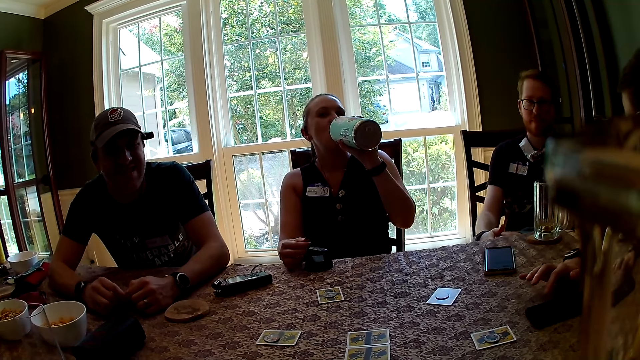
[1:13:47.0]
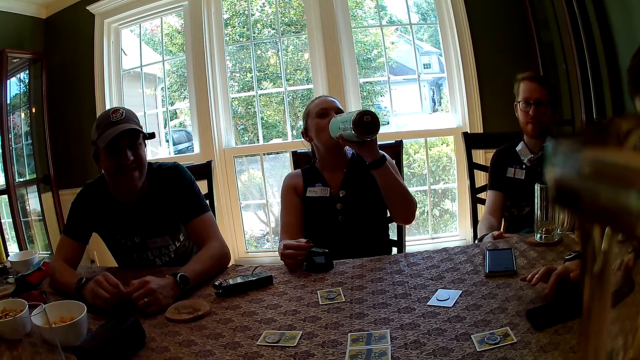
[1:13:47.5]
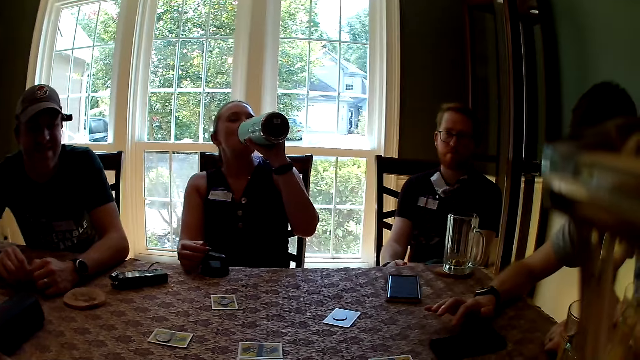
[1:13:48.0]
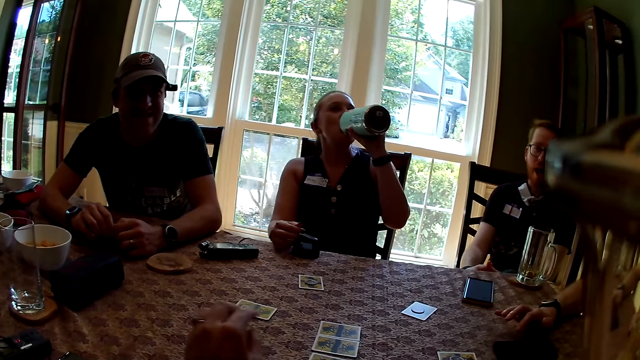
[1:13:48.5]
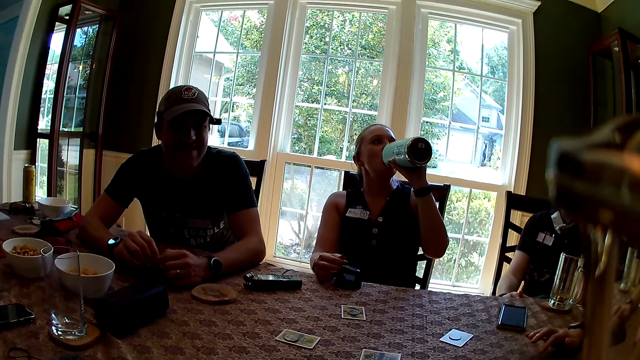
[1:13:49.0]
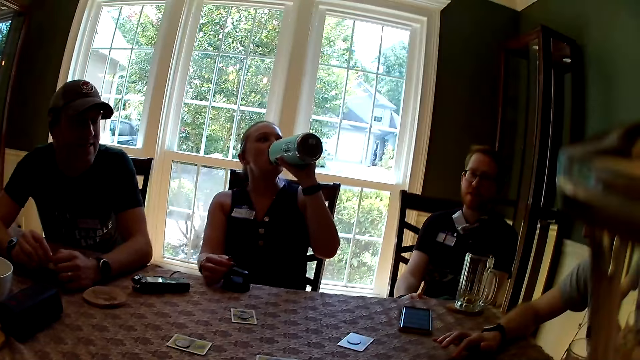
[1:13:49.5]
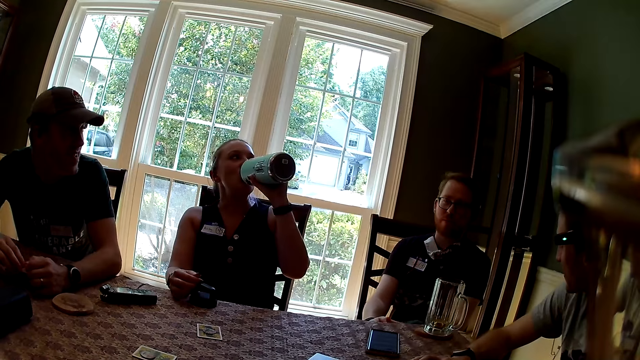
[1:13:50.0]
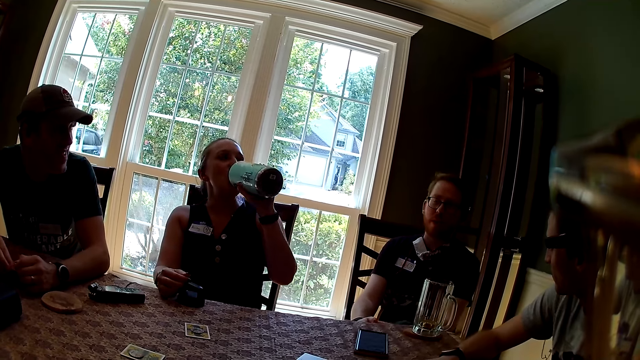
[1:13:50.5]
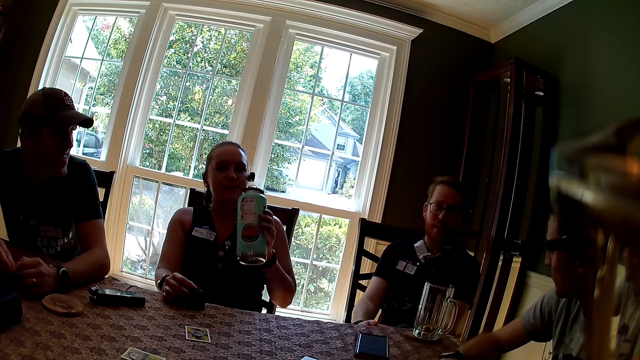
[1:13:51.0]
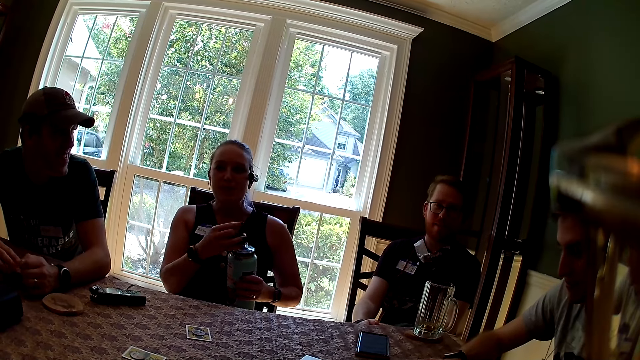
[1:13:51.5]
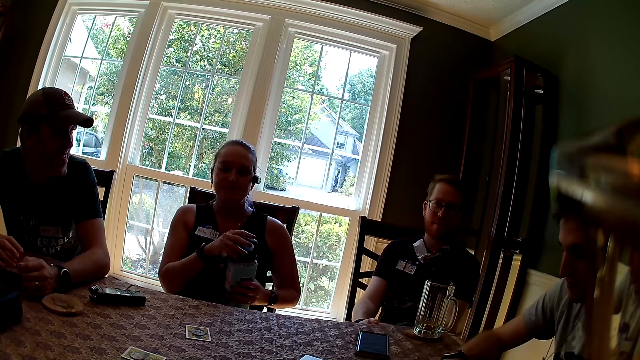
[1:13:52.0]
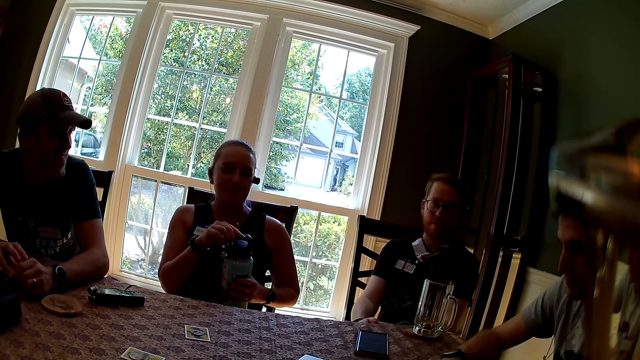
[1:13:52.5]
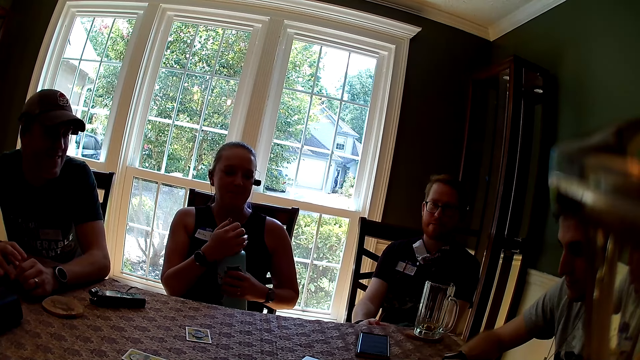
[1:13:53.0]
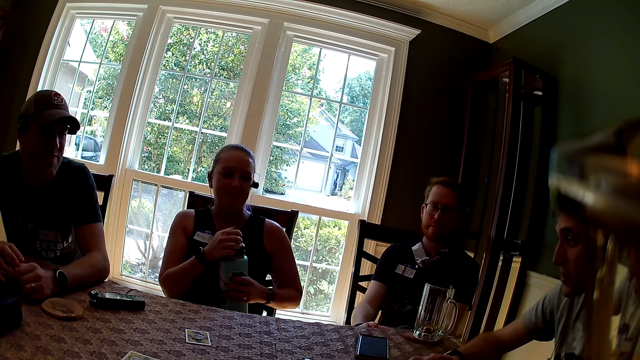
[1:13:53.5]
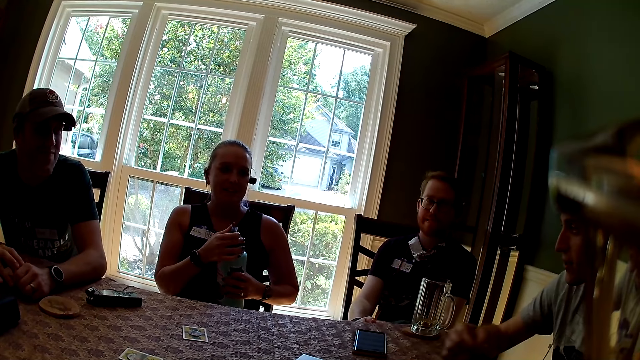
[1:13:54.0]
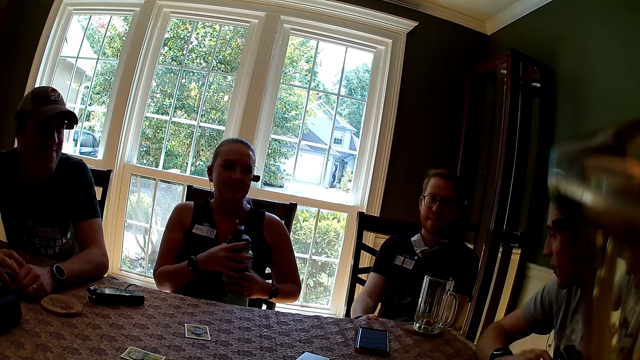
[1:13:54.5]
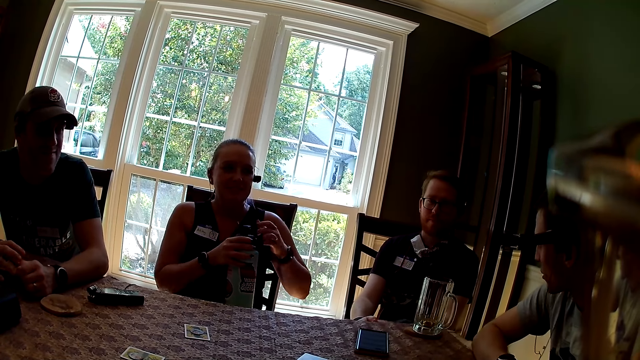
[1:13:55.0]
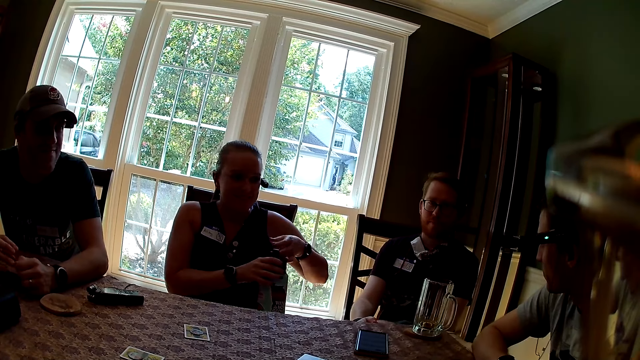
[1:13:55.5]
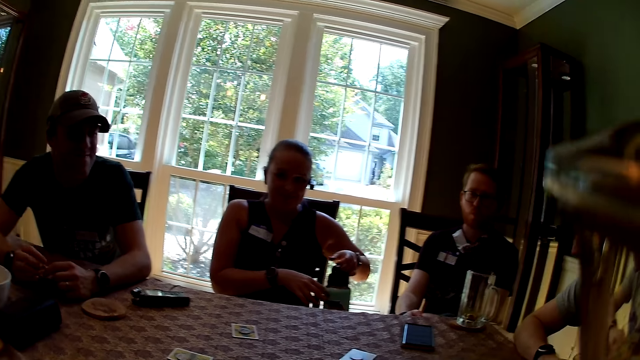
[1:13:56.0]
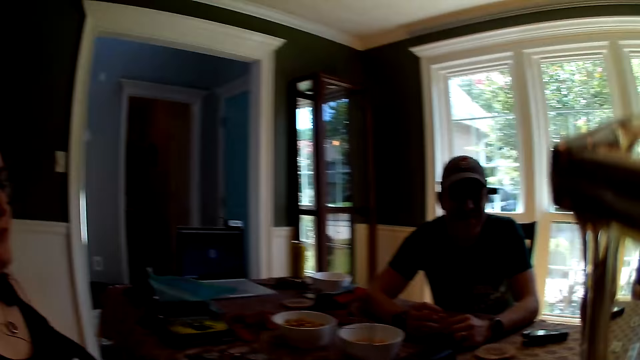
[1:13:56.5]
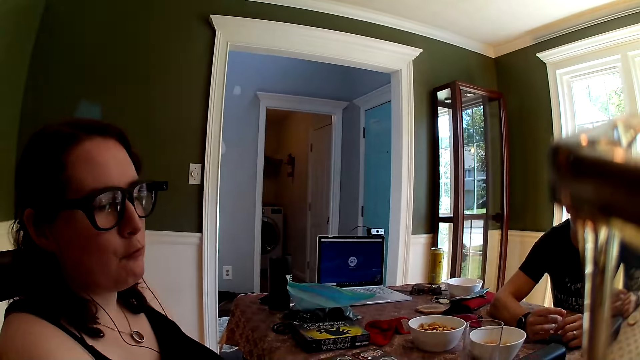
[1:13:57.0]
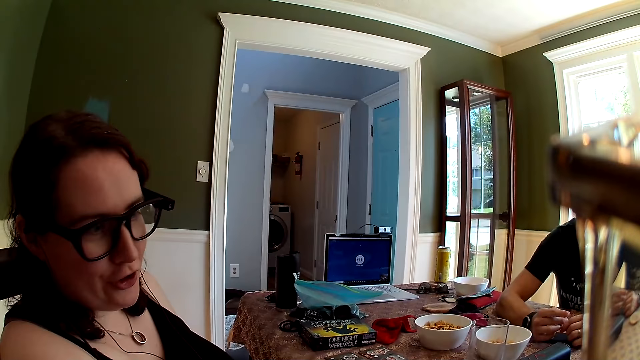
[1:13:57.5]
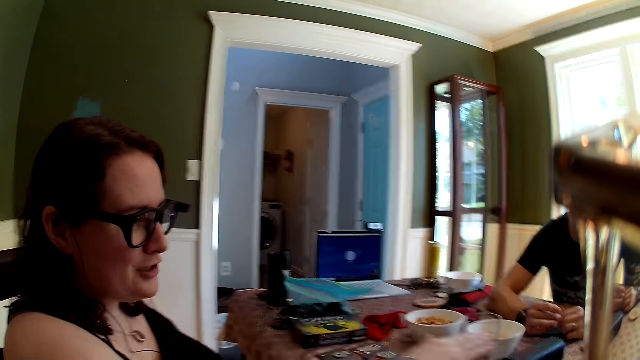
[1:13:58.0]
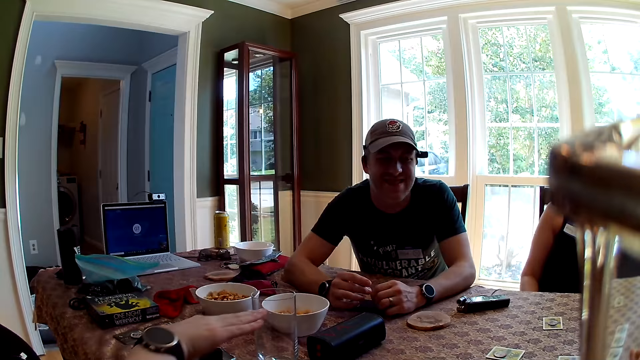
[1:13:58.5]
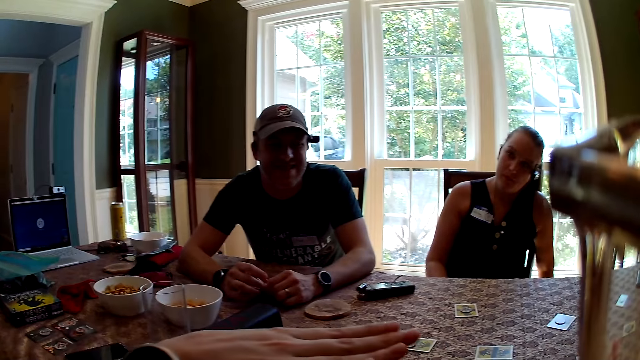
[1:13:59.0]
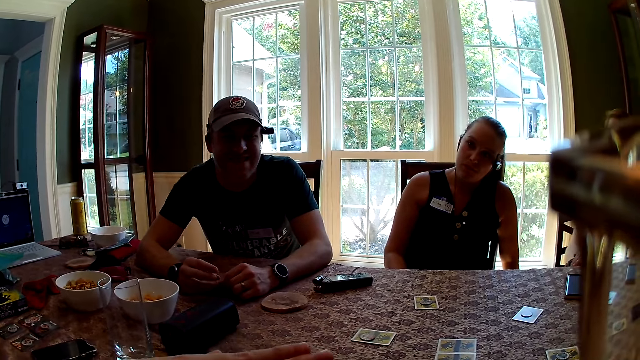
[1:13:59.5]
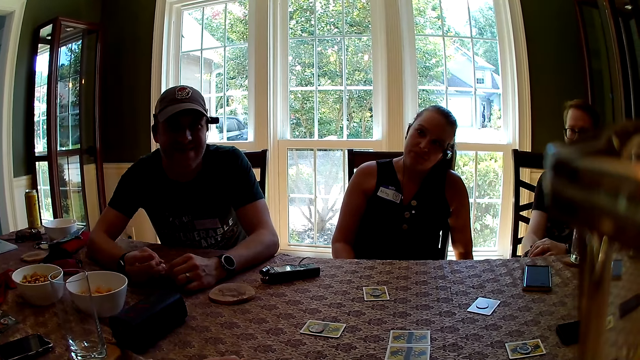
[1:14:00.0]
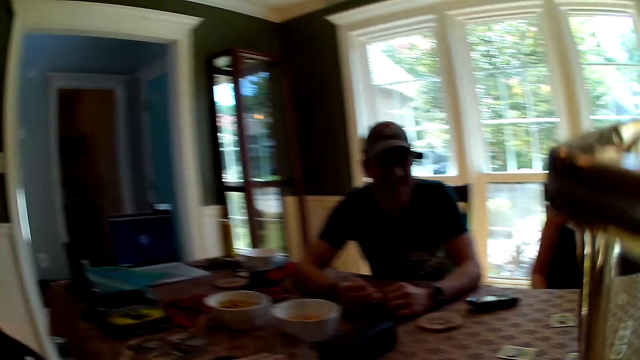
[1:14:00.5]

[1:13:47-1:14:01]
The camera wearer interacts with everyone. They converse with a man. A man interacts with everyone. A woman picks up the flask lid from the table with her right hand. Another man interacts with everyone. The woman closes the flask with both hands. The other man interacts with everyone. The man converses with a woman. The other man removes his right hand from the table and drops his right hand on the table. Another woman interacts with everyone. The camera wearer turns towards the other woman. The other woman swings her right hand. A woman converses with the man.

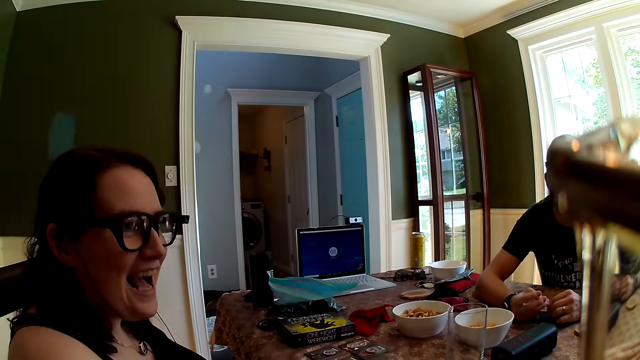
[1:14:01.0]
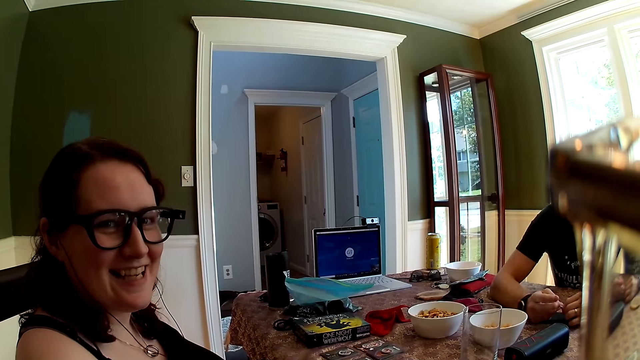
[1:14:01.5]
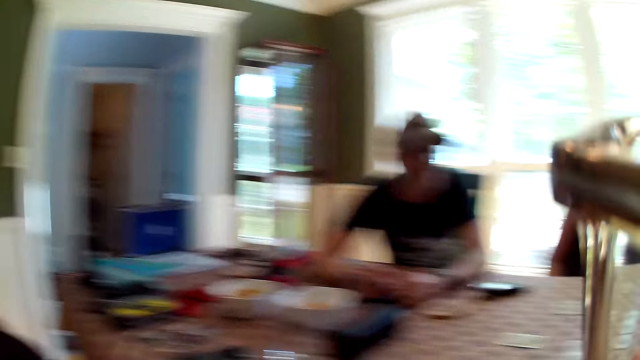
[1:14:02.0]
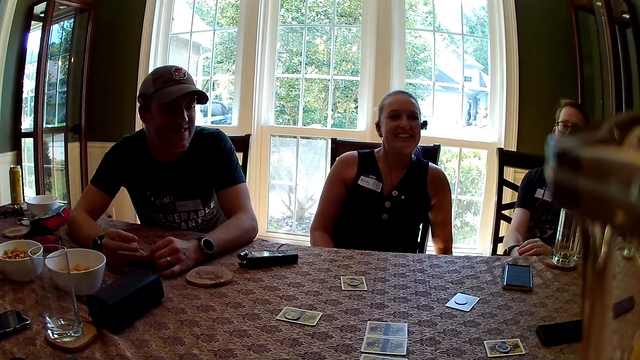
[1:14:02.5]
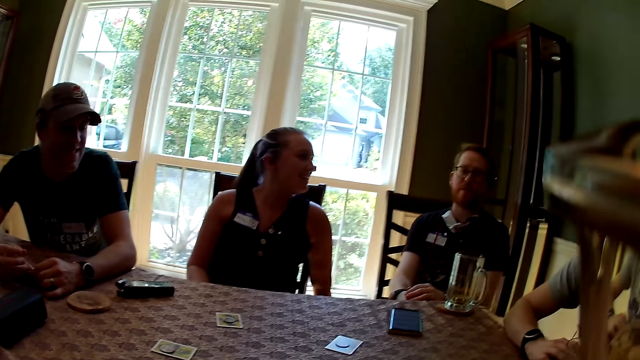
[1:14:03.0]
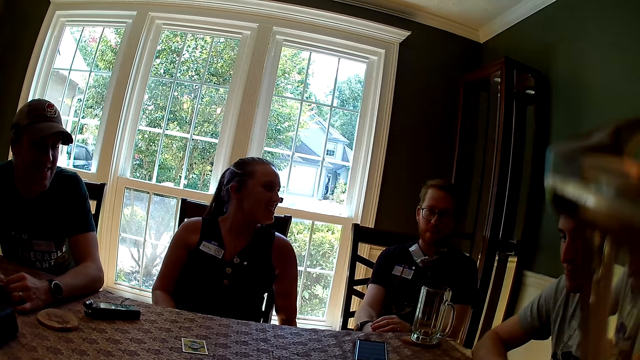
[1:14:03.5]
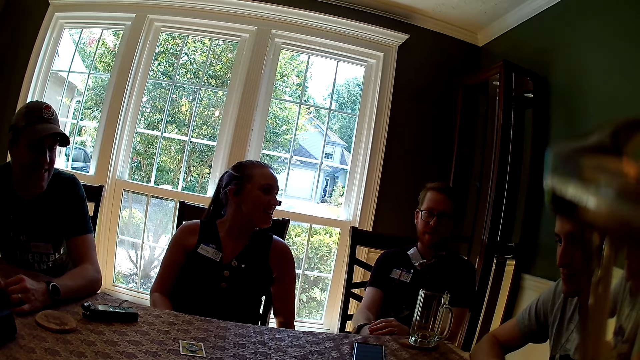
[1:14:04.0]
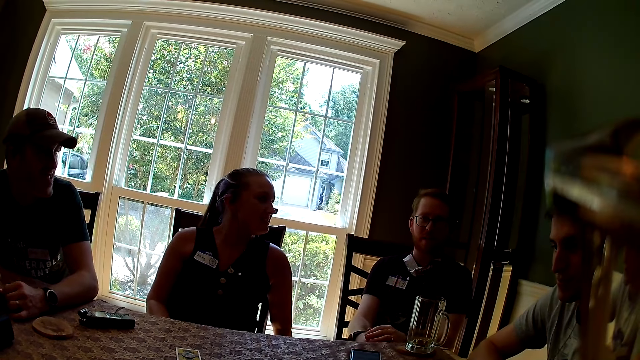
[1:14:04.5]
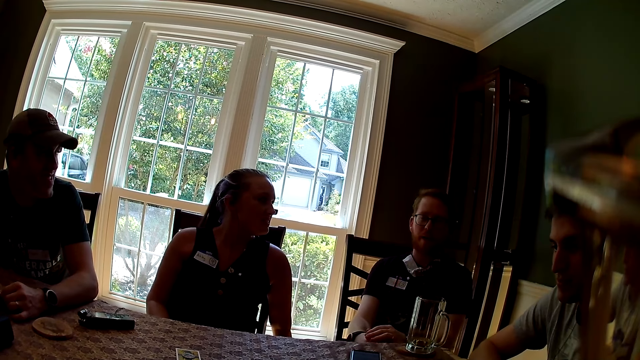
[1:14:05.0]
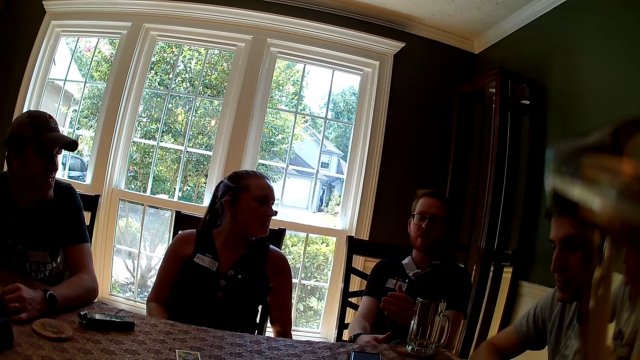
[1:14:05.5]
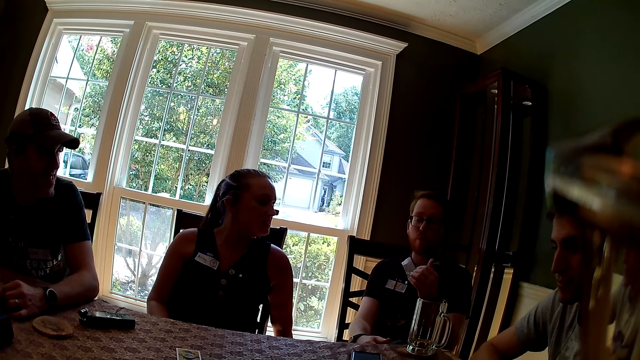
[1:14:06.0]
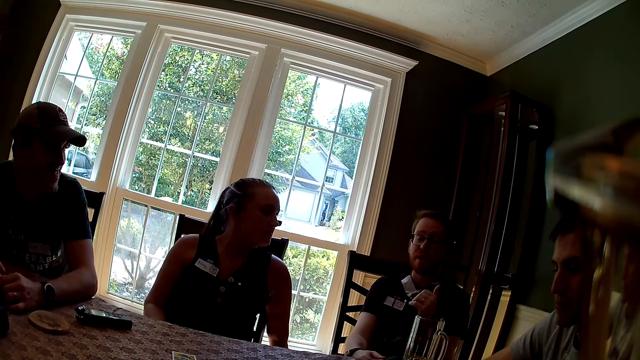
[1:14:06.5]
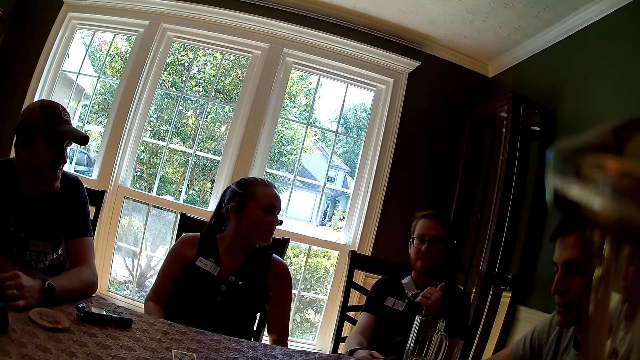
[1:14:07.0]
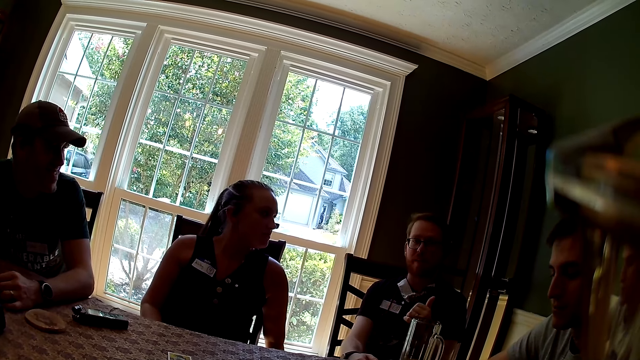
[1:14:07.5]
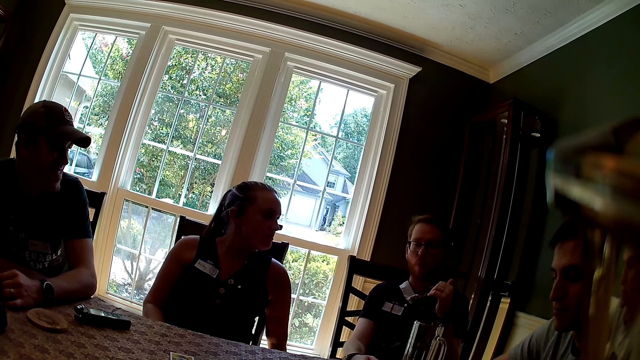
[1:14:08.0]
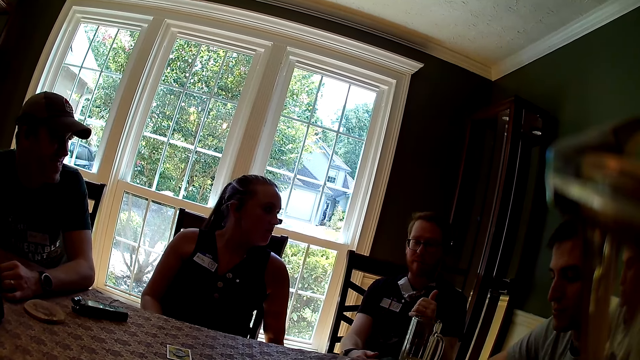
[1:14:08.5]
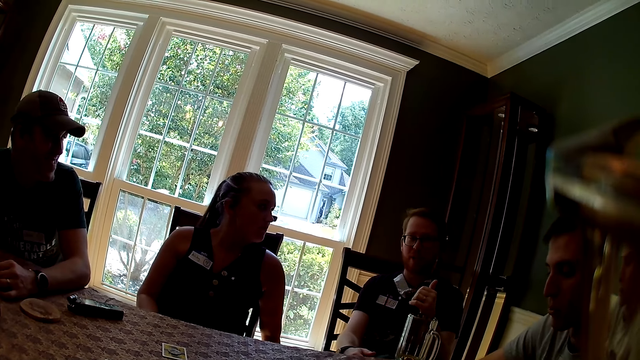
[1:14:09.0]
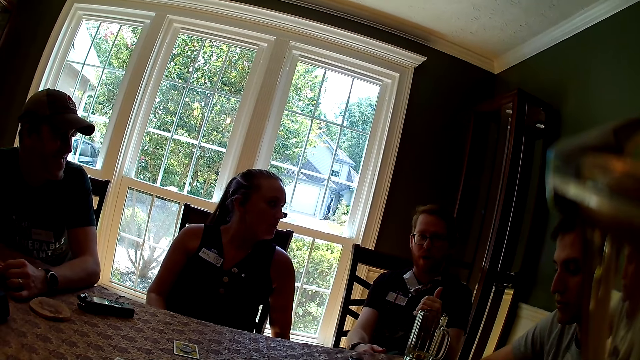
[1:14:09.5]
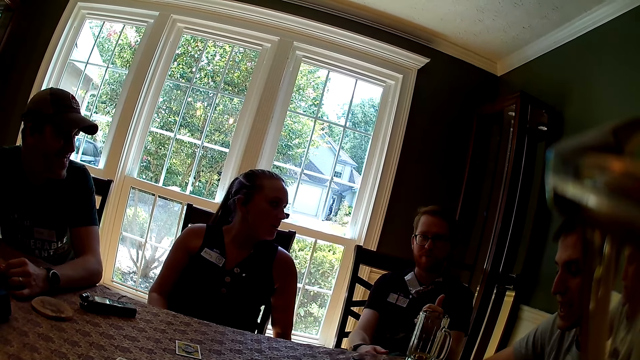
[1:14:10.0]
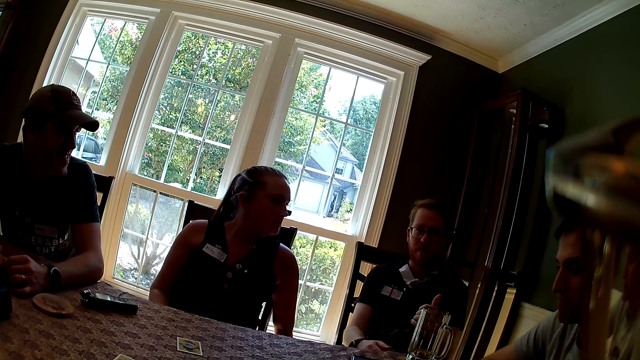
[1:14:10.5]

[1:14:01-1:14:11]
A man interacts with everyone. The man raises his left hand. Another man interacts with everyone.
